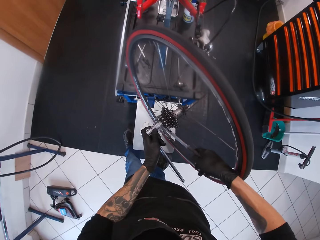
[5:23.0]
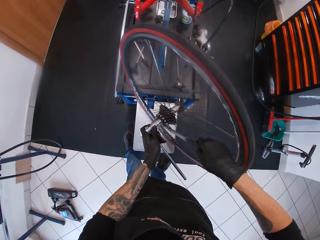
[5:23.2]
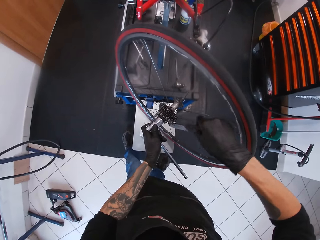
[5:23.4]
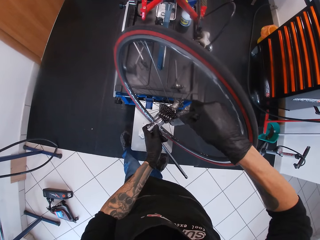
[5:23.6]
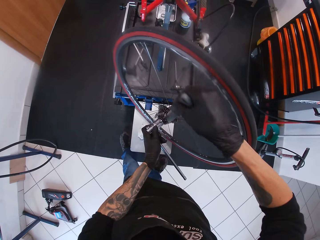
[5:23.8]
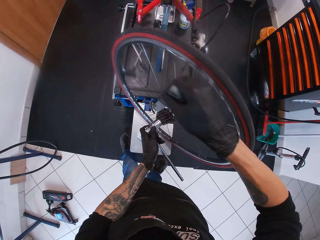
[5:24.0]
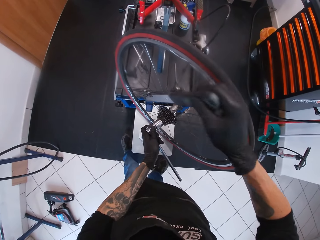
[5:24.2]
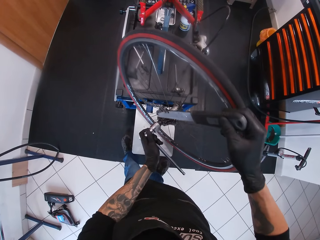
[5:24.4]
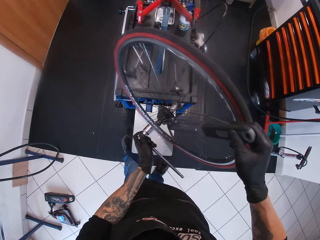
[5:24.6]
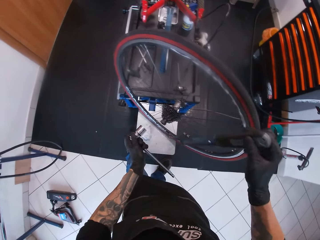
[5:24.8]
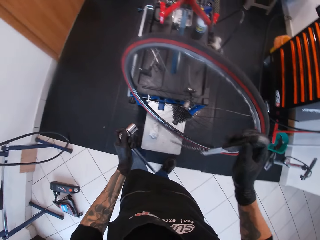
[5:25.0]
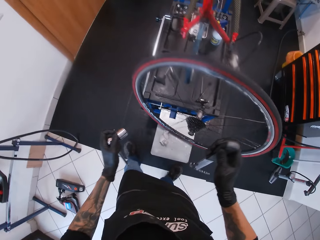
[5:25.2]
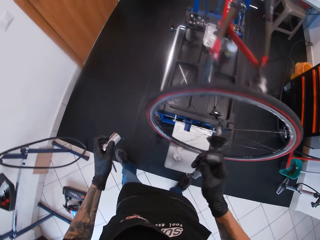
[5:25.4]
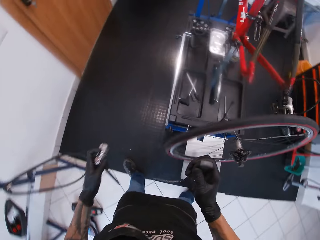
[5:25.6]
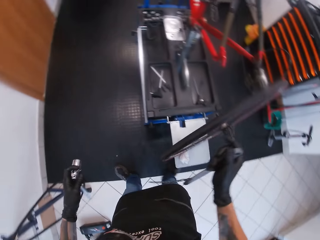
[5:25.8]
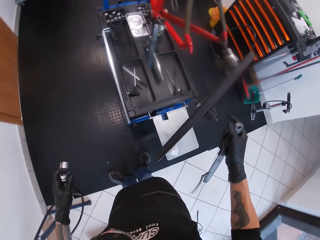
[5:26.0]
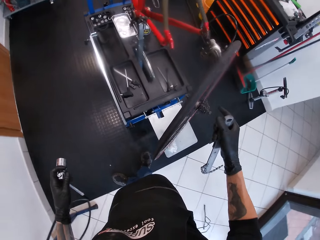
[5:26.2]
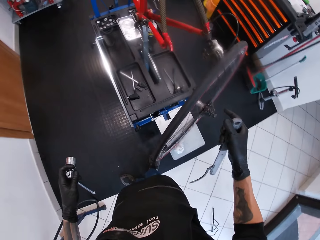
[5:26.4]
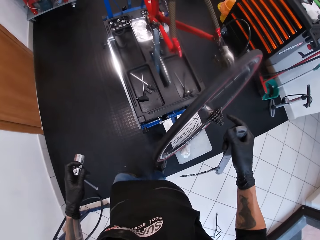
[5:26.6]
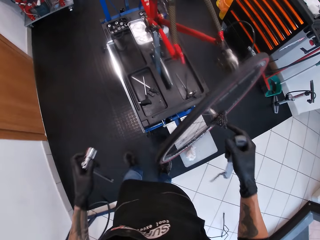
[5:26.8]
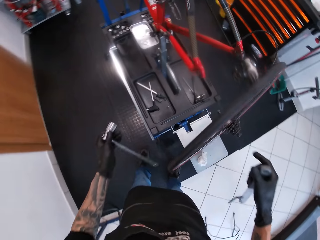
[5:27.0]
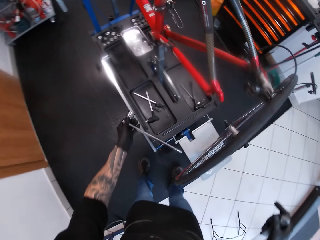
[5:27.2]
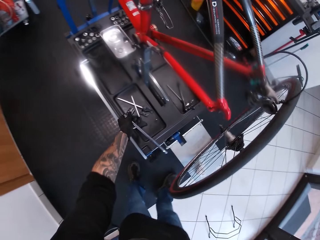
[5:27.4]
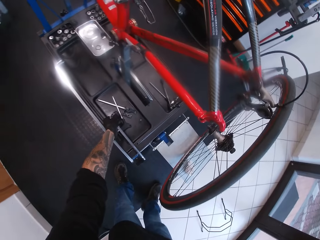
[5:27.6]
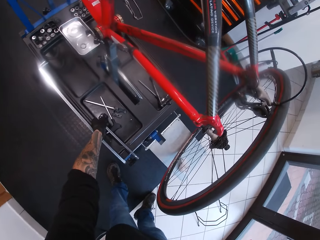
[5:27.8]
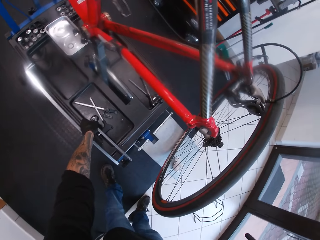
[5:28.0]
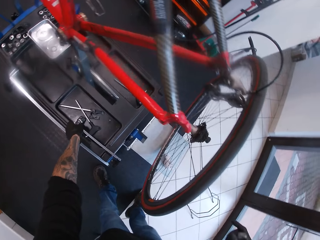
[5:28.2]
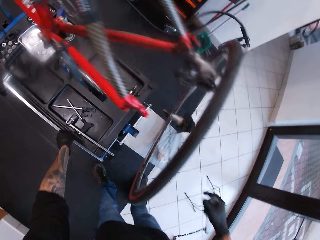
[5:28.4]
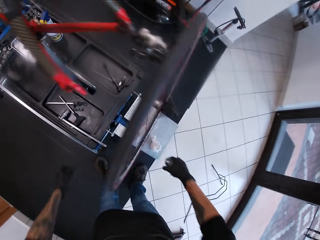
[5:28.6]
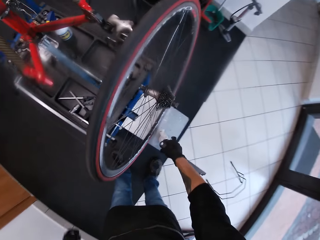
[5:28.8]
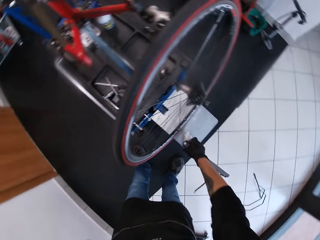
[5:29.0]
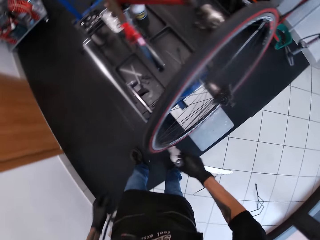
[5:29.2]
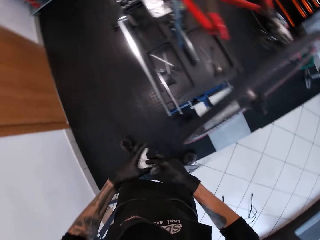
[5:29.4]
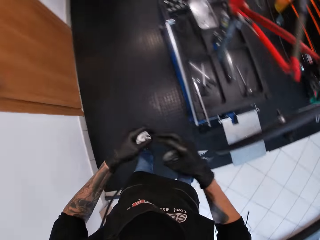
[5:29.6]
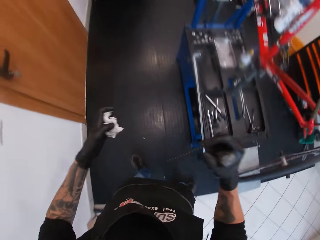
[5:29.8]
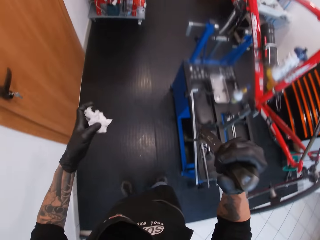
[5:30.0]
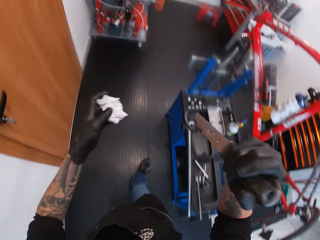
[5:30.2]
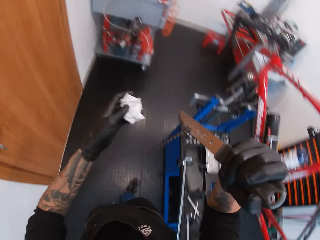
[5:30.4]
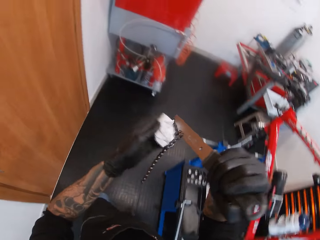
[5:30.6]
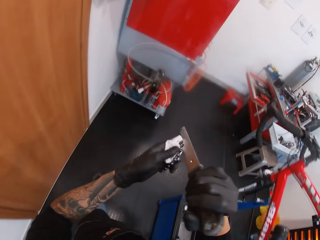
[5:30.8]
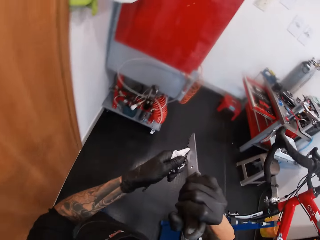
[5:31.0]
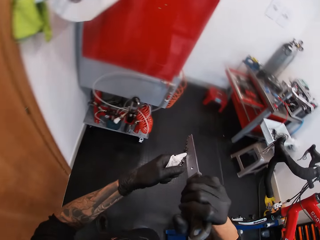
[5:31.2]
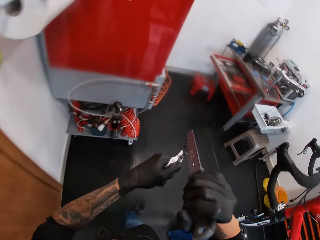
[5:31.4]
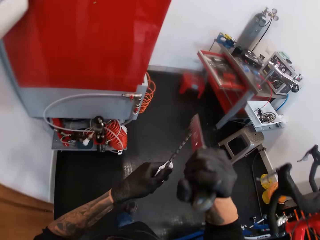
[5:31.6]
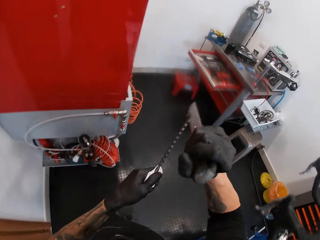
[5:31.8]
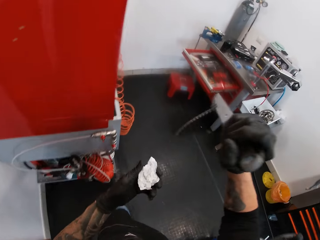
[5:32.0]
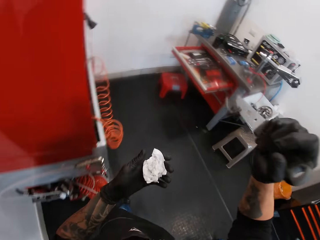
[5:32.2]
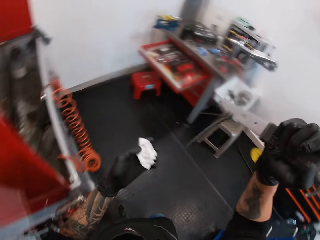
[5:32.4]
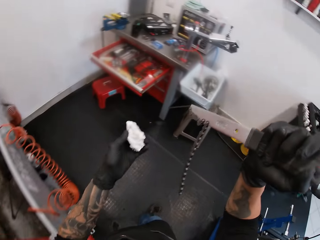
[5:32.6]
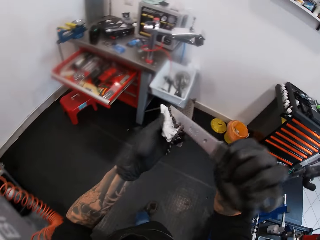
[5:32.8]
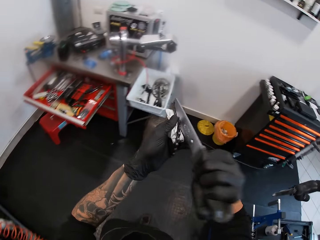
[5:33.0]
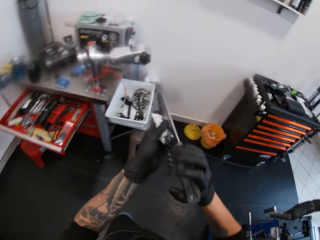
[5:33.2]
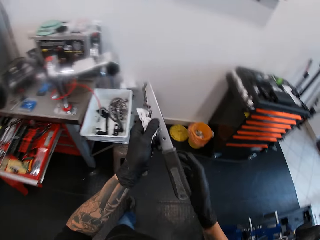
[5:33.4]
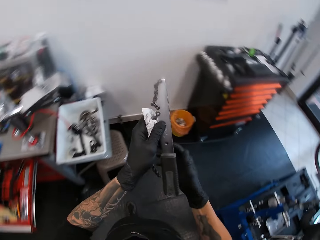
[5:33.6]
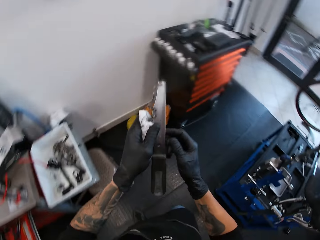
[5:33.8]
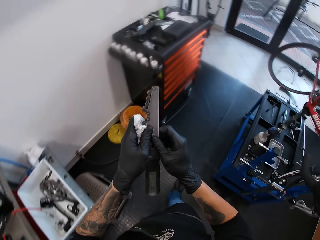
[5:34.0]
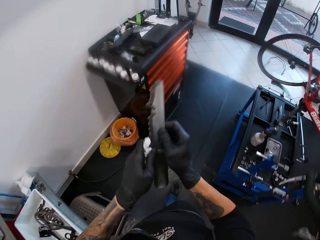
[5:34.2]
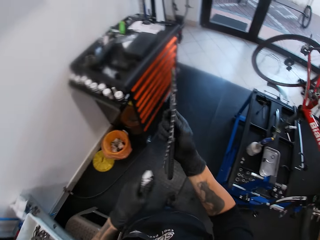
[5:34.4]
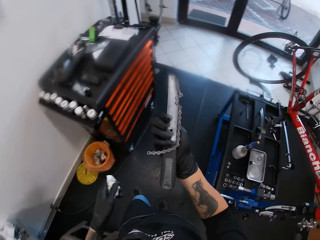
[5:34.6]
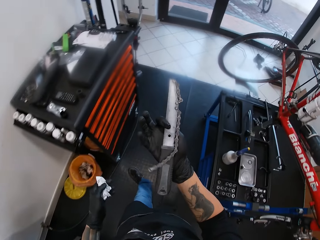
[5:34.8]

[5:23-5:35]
The camera wearer removes the chain whip cog attached to the cassette of the bicycle with his right hand. He removes the T spanner from the cassette of the bicycle with his left hand. He drops the T spanner in his left hand on the bicycle repair stand. He picks up the tissue paper from the bicycle repair stand with his right hand. He passes the tissue paper in his right hand to his left hand. He walks around. He cleans the chain whip cog in his right hand with the tissue paper in his left hand. He walks around. He cleans the chain.

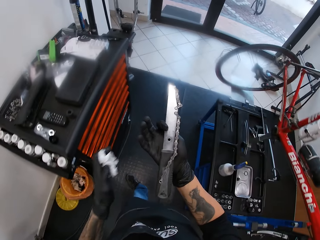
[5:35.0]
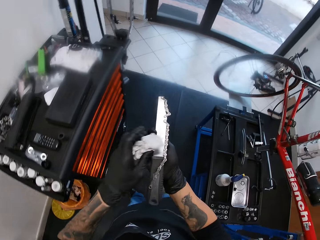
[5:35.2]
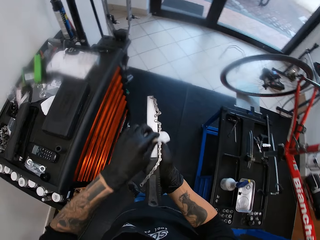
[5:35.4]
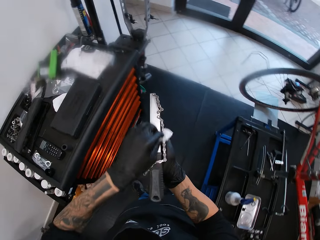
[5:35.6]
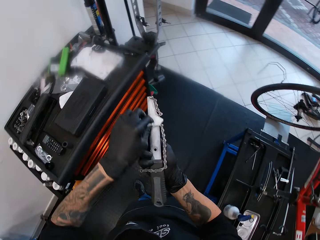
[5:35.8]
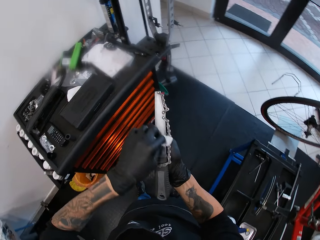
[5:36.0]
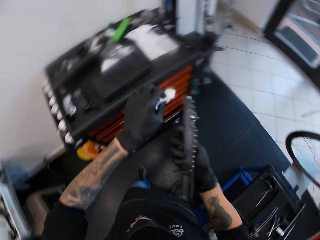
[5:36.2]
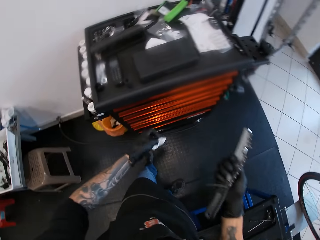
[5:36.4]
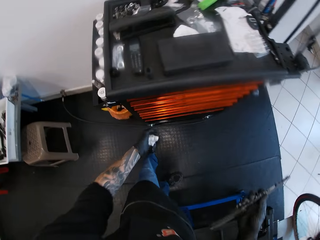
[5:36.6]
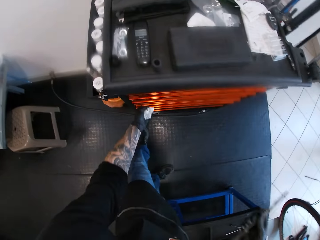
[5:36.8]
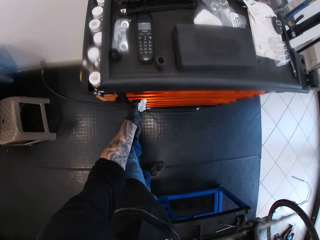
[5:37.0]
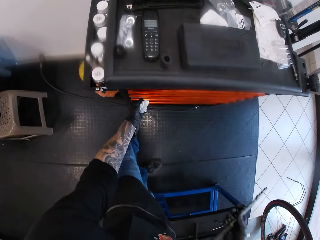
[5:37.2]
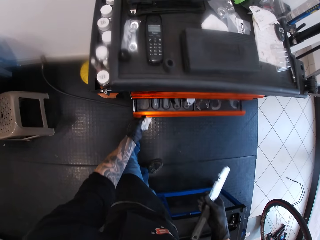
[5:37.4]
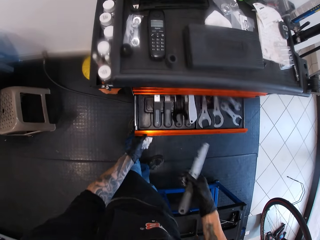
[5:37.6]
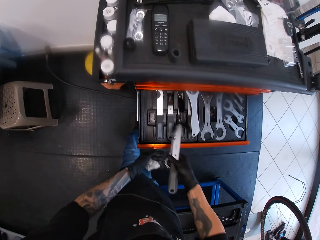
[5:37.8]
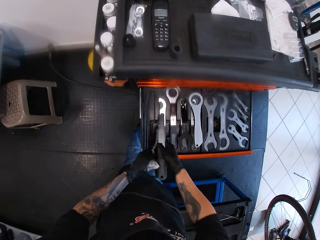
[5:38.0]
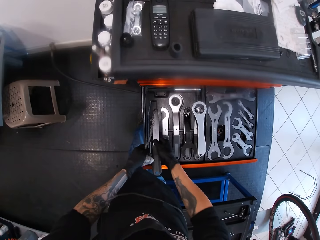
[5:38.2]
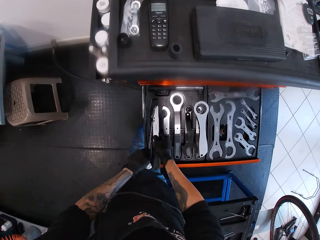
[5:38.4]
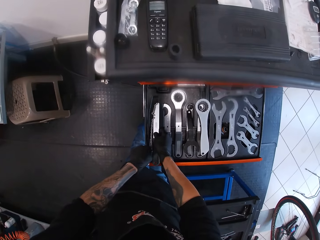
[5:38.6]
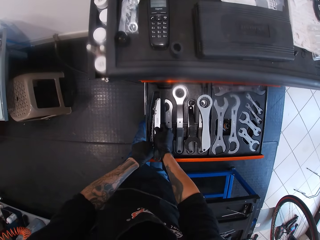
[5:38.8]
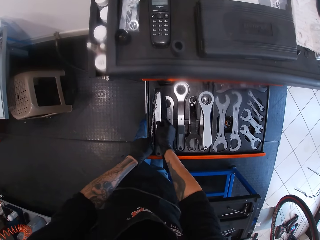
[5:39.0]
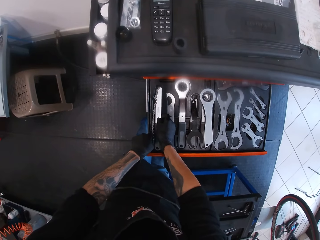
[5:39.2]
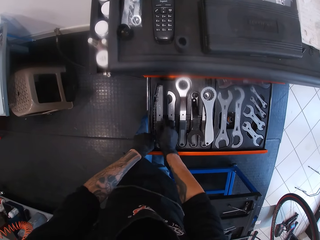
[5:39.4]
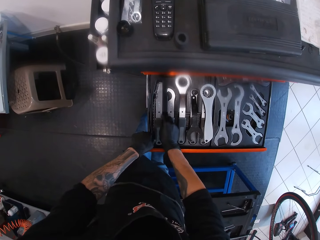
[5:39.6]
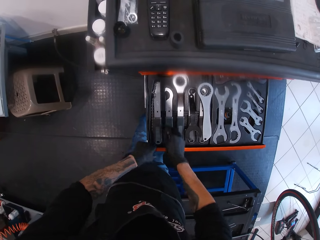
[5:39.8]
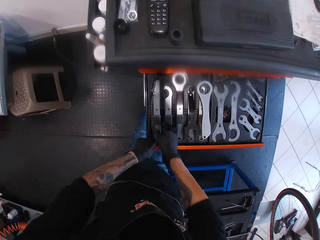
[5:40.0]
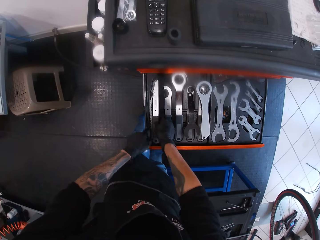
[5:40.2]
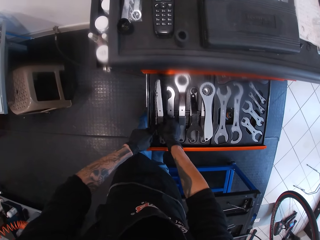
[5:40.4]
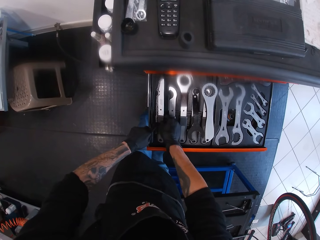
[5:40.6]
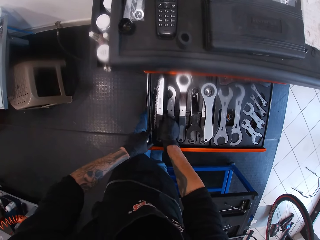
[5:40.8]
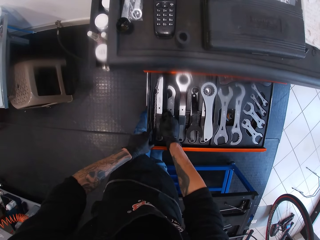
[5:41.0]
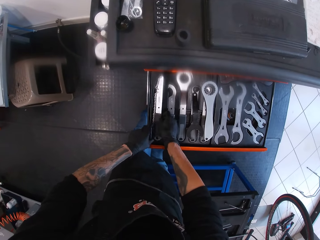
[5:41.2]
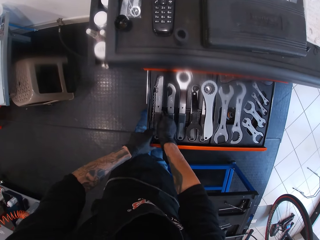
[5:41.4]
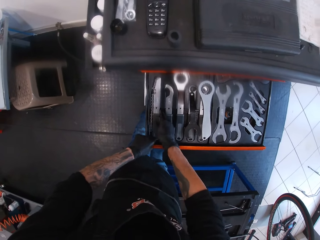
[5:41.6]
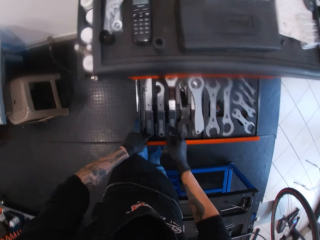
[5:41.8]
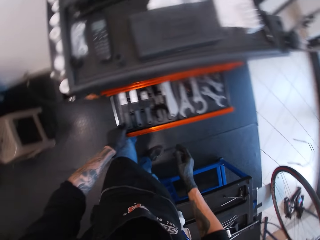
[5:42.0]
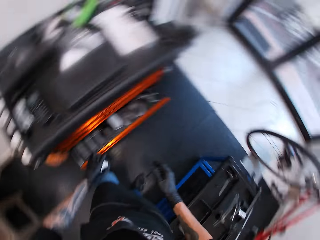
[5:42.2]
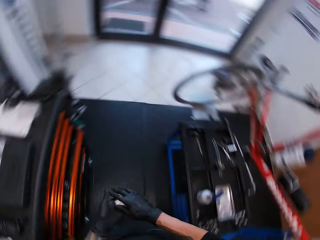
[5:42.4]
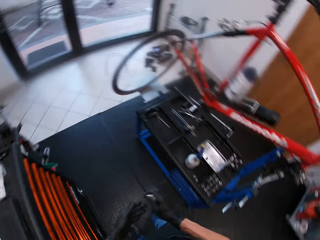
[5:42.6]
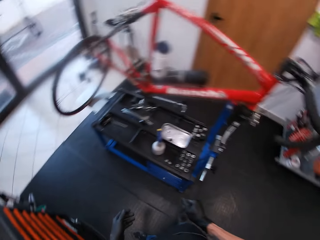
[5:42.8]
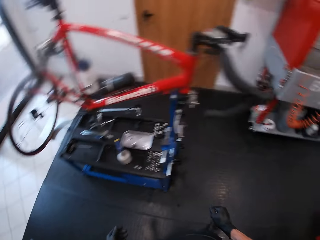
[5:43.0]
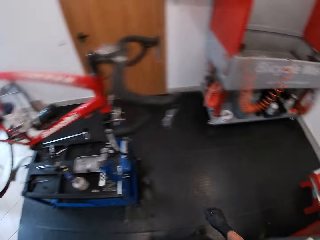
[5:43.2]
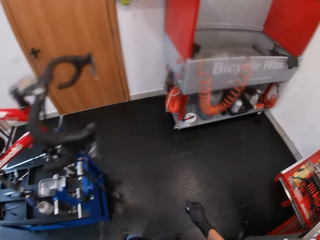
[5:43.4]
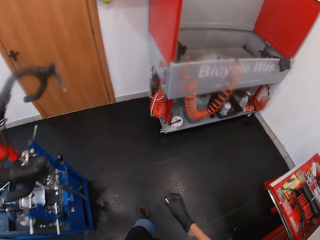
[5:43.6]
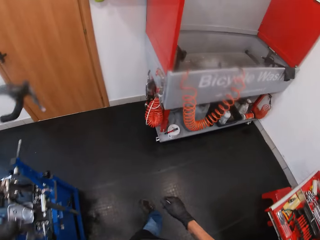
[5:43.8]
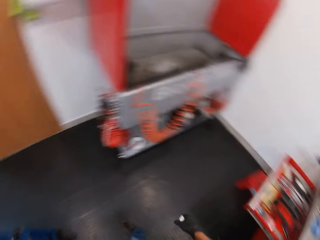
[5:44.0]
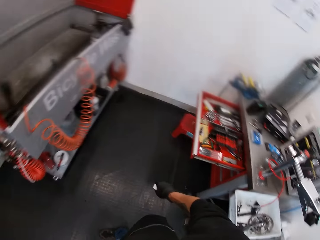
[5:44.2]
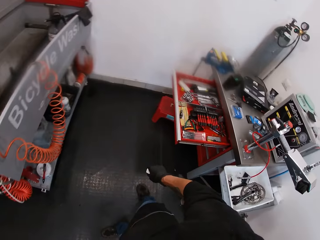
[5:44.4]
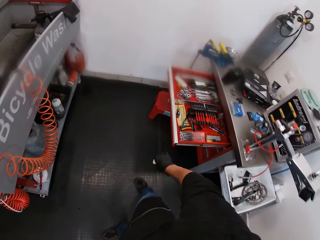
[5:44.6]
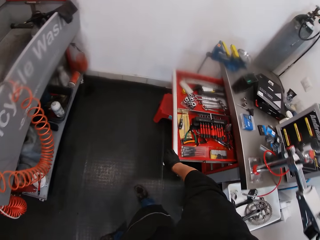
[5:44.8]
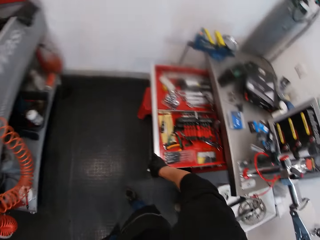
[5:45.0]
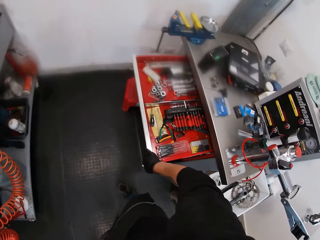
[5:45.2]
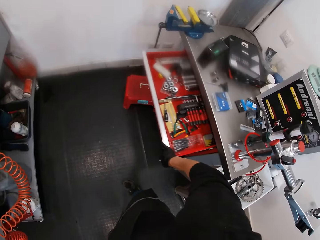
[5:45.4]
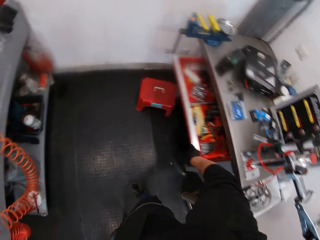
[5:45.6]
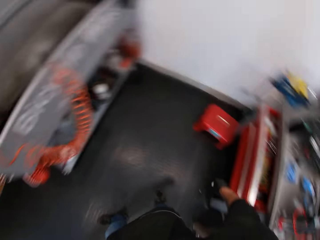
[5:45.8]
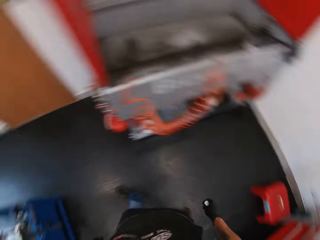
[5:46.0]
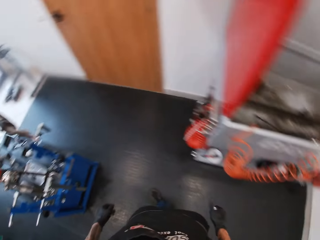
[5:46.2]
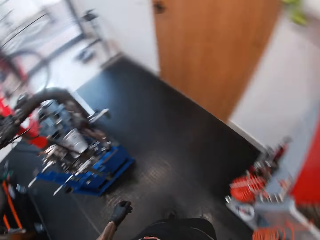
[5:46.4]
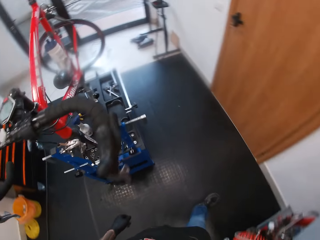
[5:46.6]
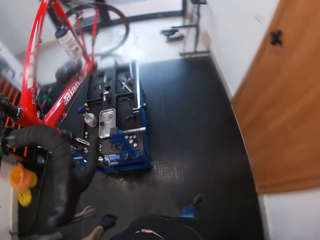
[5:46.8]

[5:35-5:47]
The camera wearer walks around. He cleans the chain. He looks around. He opens the drawer beneath the work bench with his left hand. He drops the chain whip cog in his left hand in the drawer. He closes the drawer beneath the work bench with his left hand. He looks around. He passes the tissue paper in his left hand to his right hand. He walks around. He closes the drawer beneath the work bench with his right hand. He looks around.
